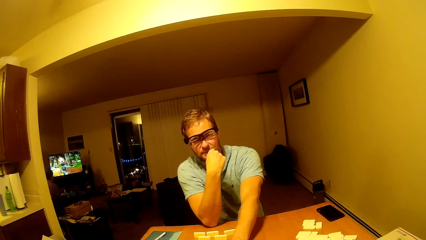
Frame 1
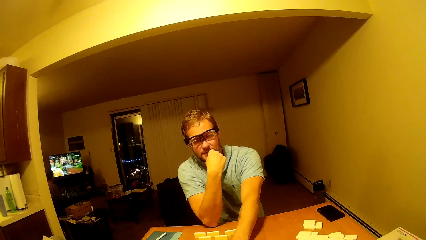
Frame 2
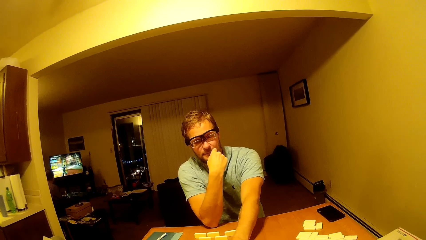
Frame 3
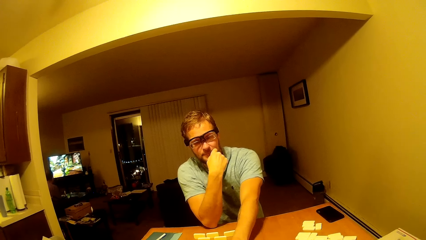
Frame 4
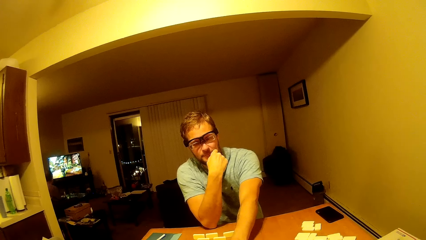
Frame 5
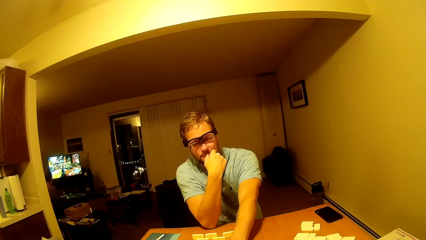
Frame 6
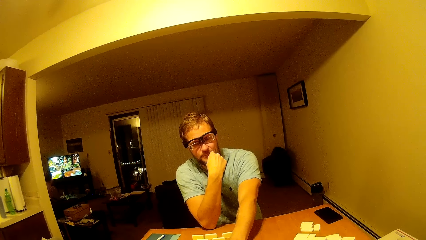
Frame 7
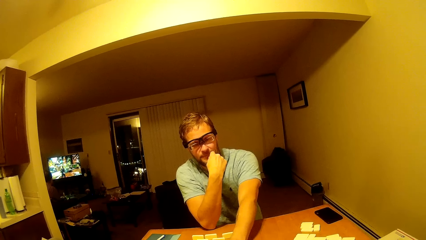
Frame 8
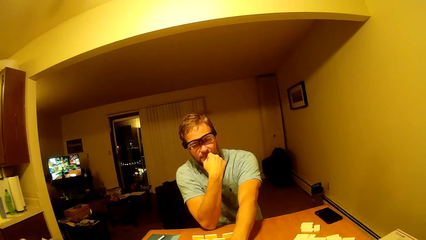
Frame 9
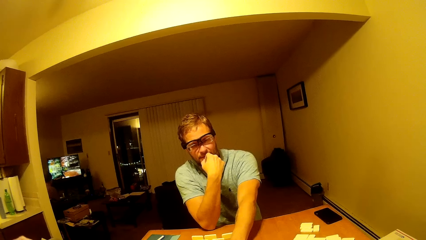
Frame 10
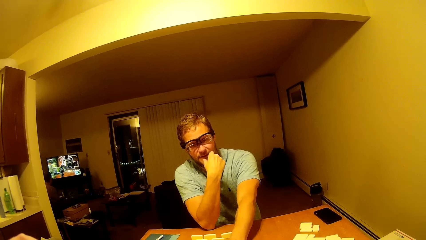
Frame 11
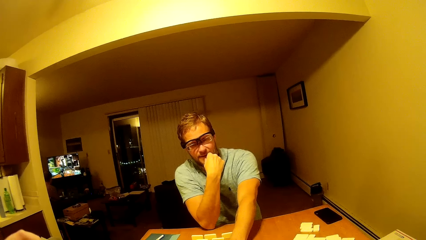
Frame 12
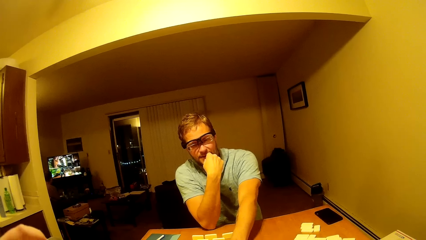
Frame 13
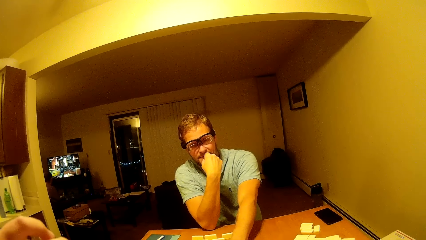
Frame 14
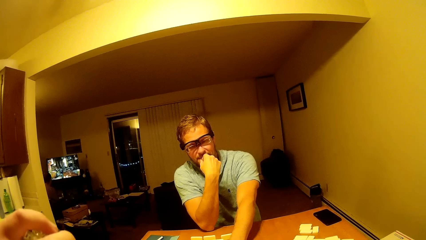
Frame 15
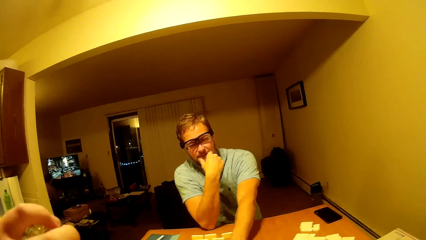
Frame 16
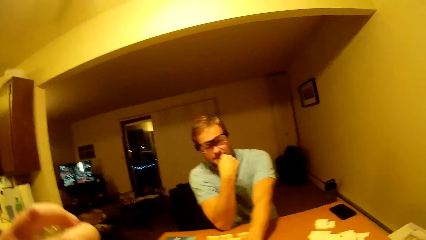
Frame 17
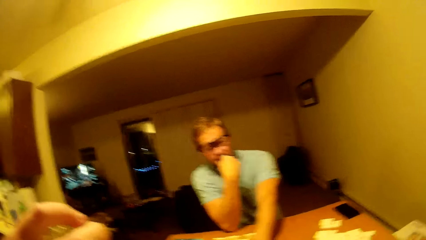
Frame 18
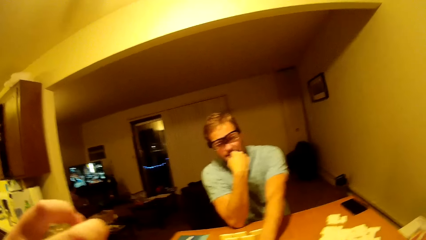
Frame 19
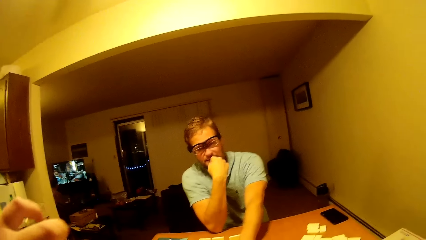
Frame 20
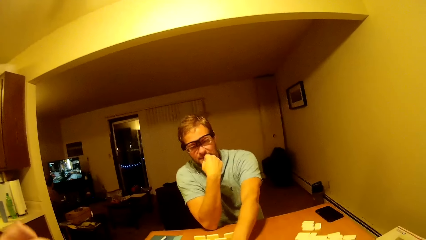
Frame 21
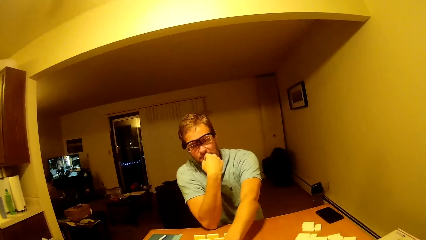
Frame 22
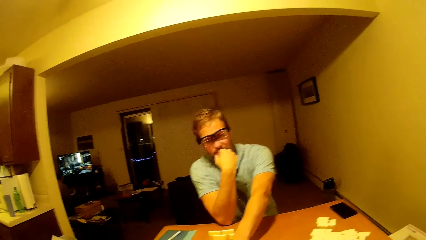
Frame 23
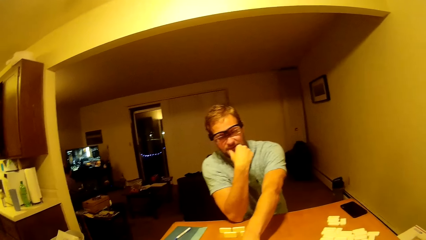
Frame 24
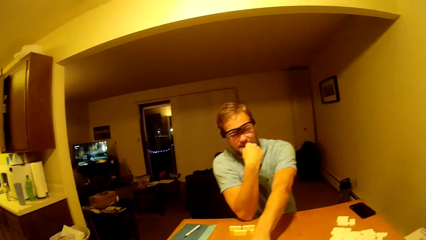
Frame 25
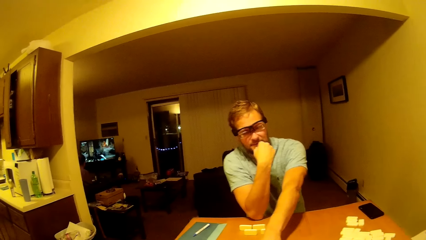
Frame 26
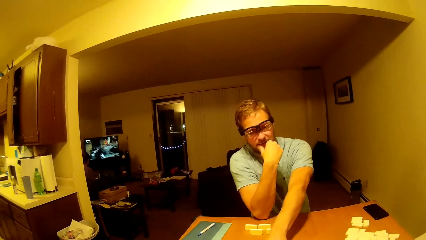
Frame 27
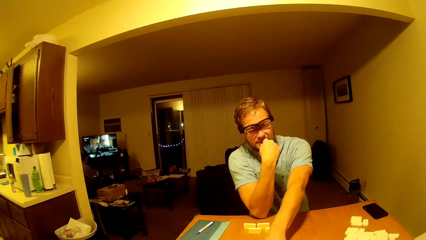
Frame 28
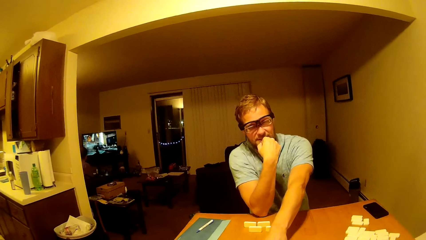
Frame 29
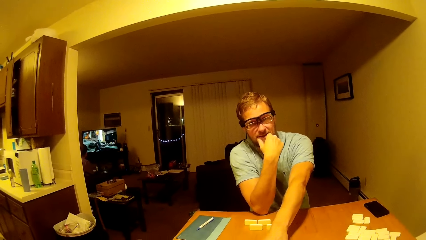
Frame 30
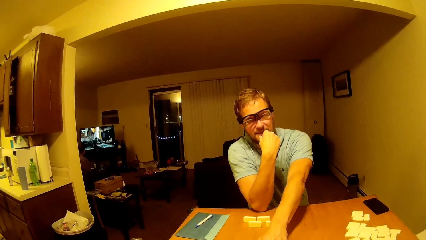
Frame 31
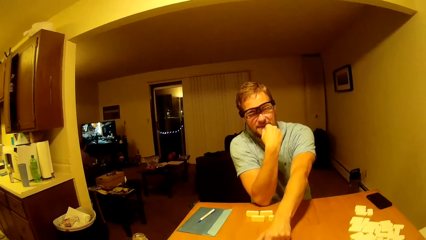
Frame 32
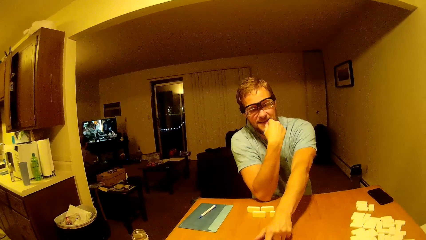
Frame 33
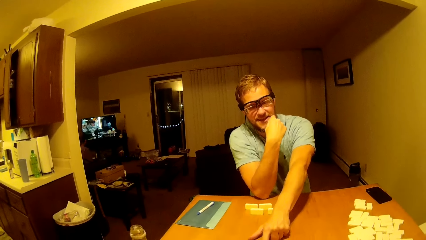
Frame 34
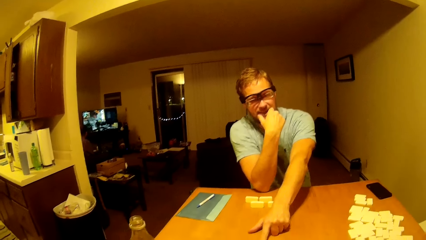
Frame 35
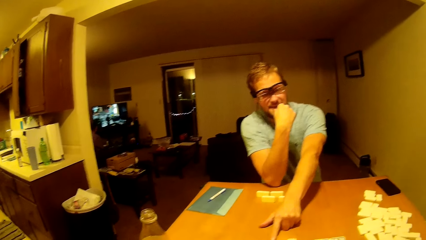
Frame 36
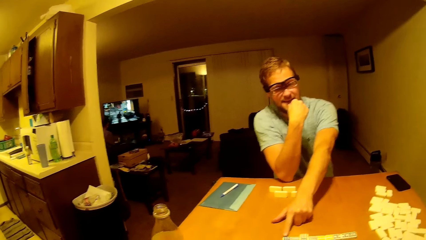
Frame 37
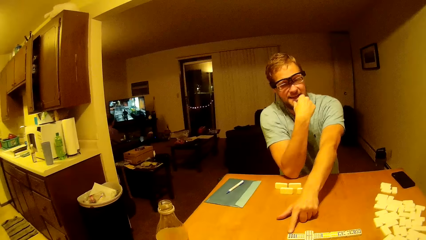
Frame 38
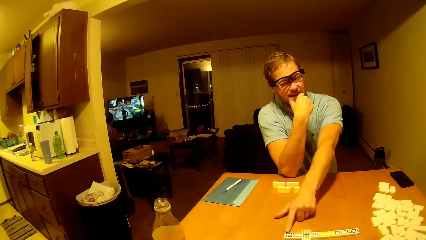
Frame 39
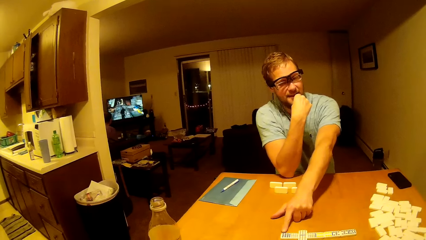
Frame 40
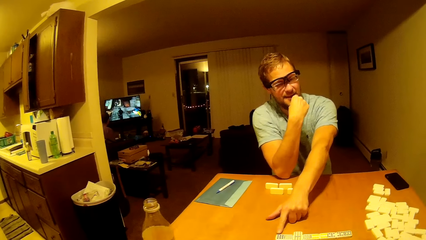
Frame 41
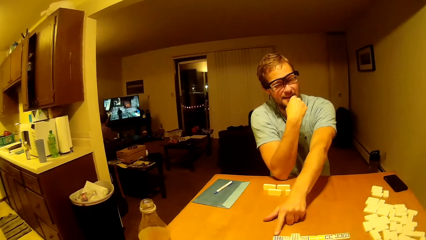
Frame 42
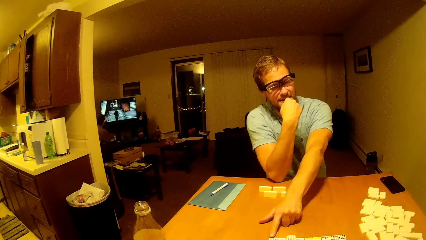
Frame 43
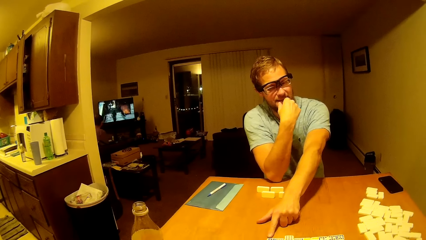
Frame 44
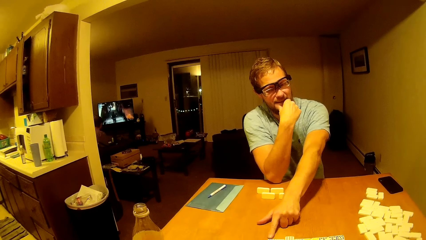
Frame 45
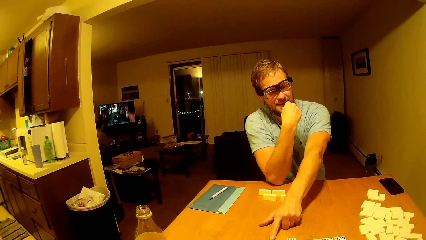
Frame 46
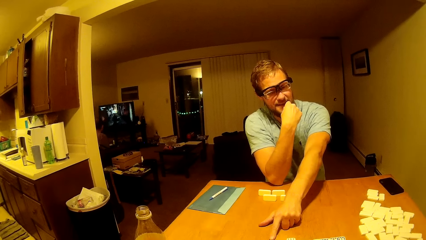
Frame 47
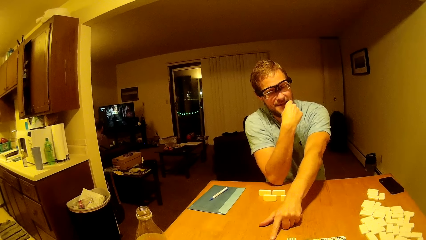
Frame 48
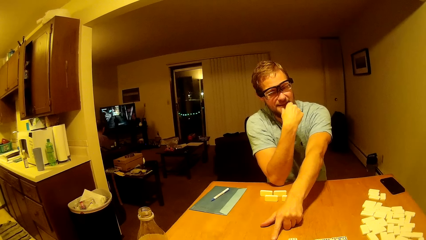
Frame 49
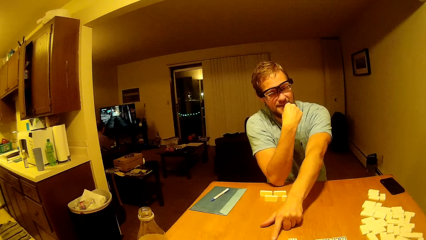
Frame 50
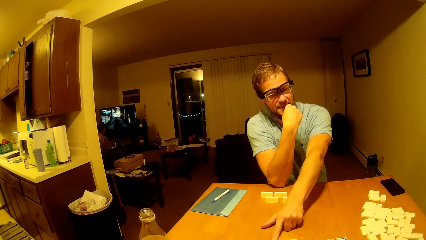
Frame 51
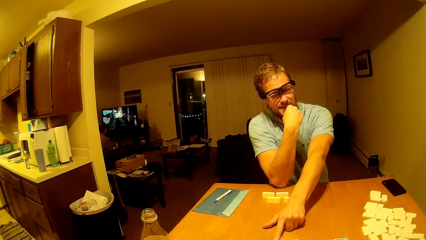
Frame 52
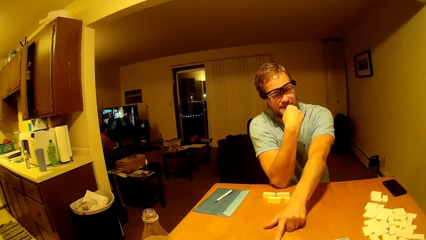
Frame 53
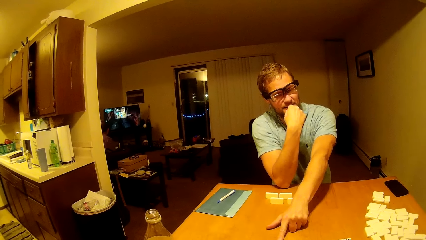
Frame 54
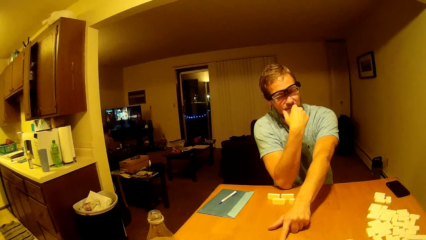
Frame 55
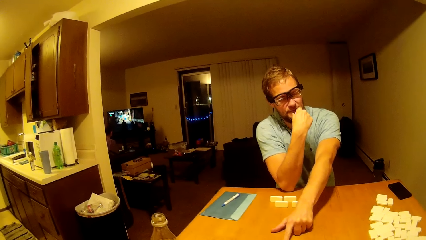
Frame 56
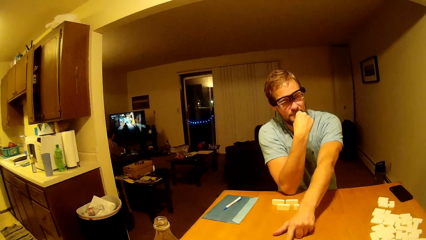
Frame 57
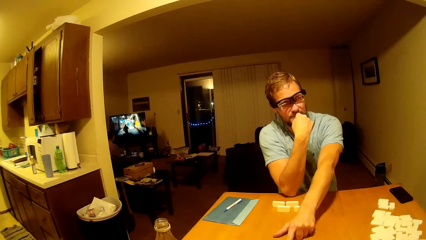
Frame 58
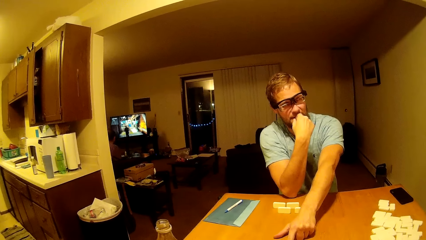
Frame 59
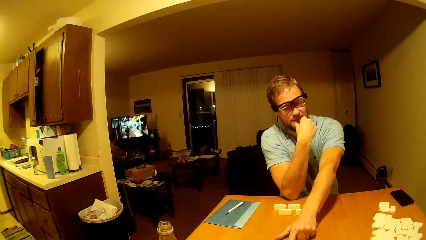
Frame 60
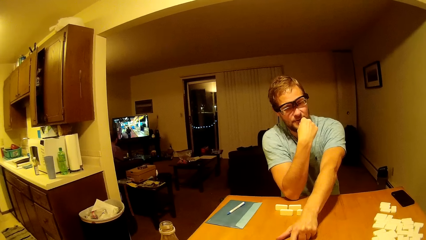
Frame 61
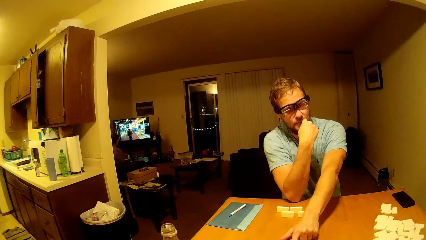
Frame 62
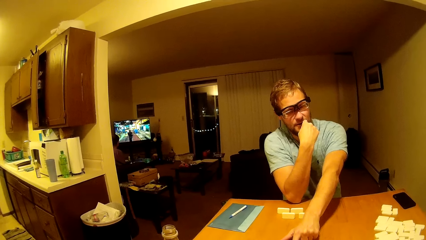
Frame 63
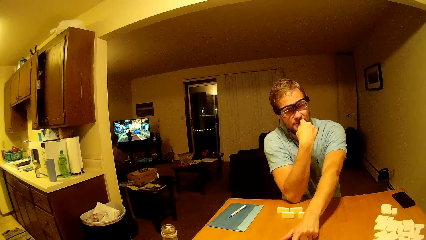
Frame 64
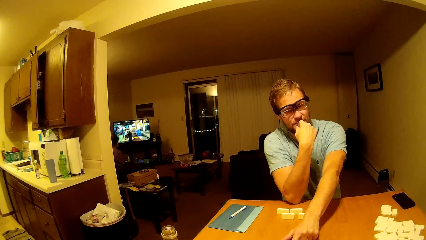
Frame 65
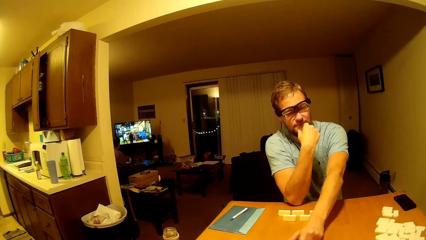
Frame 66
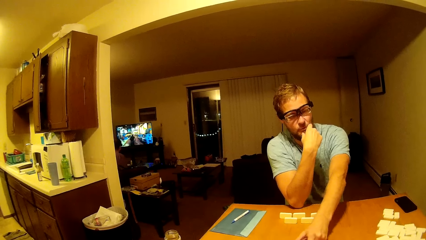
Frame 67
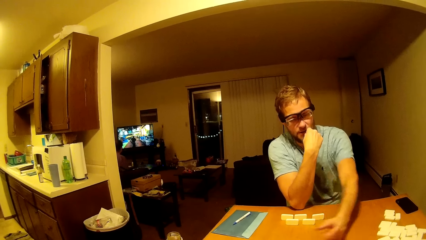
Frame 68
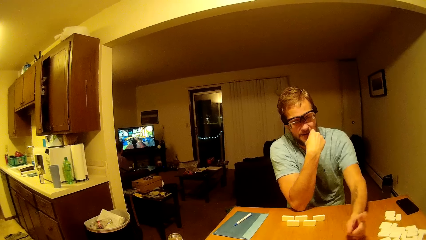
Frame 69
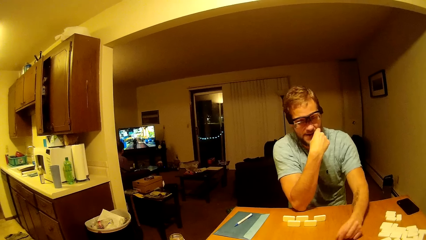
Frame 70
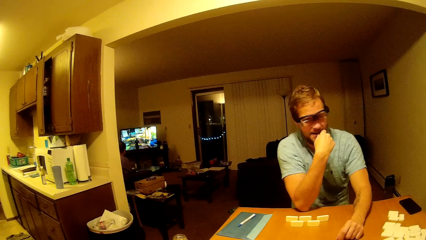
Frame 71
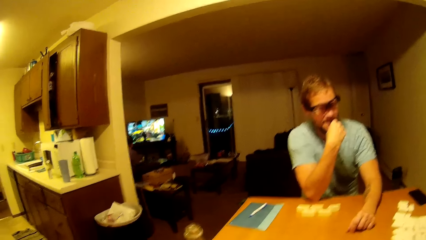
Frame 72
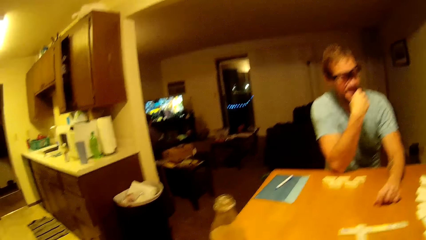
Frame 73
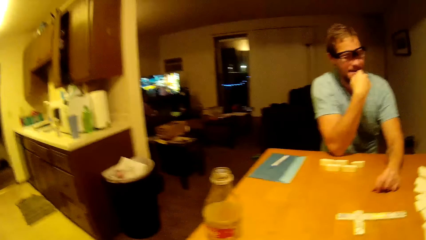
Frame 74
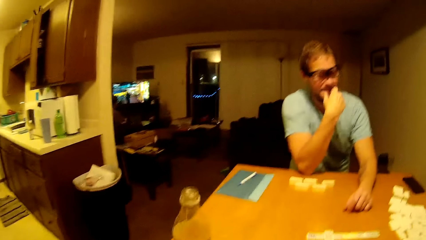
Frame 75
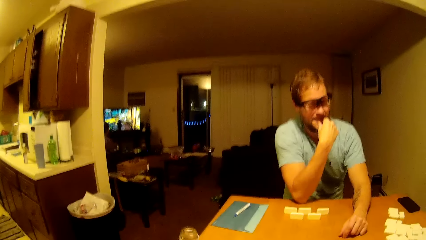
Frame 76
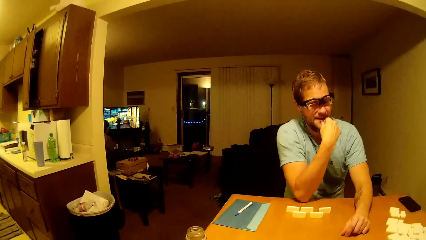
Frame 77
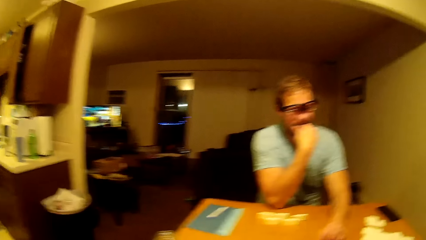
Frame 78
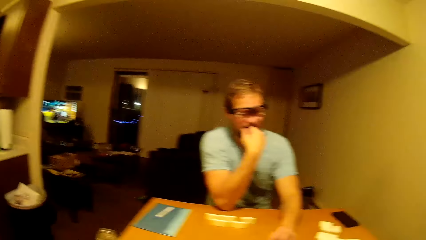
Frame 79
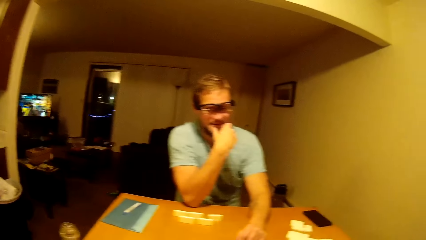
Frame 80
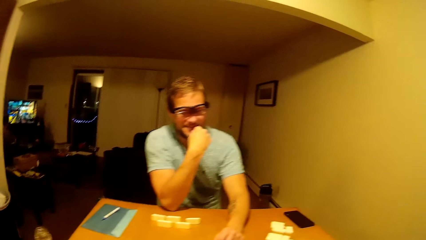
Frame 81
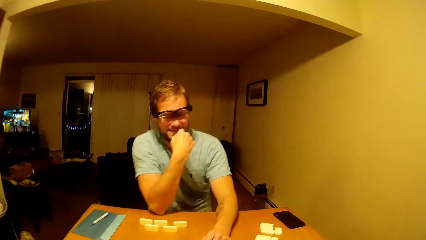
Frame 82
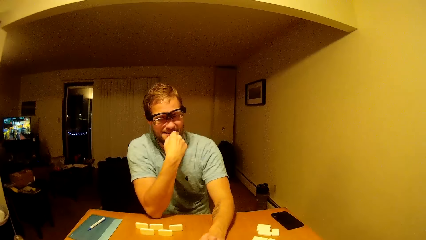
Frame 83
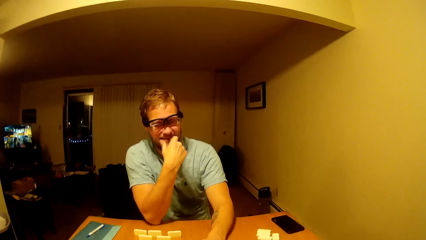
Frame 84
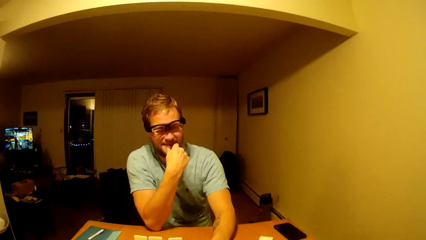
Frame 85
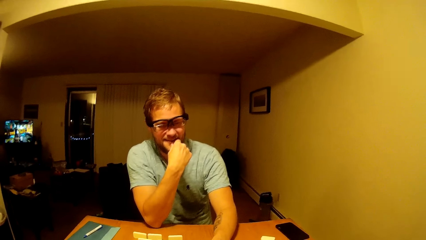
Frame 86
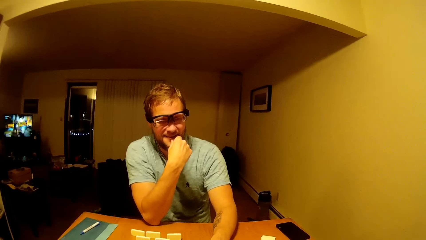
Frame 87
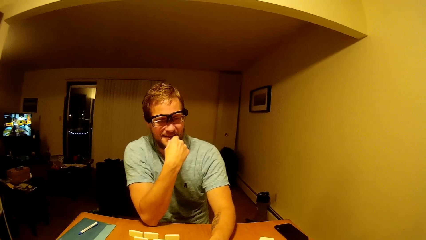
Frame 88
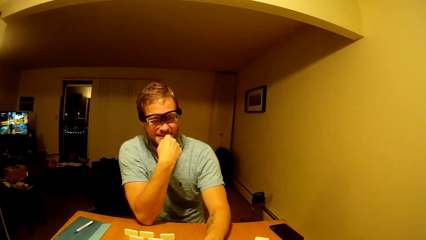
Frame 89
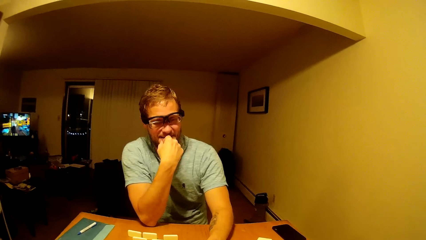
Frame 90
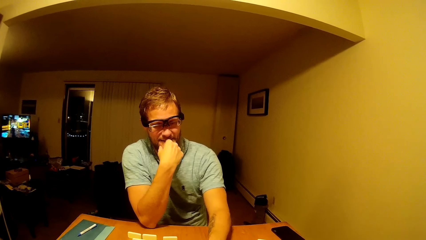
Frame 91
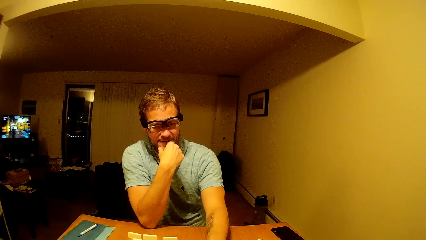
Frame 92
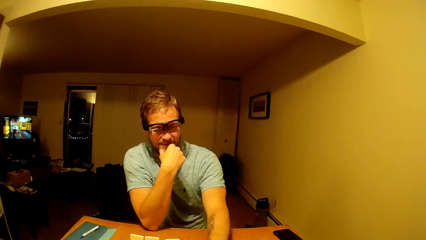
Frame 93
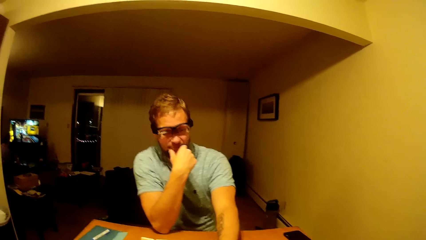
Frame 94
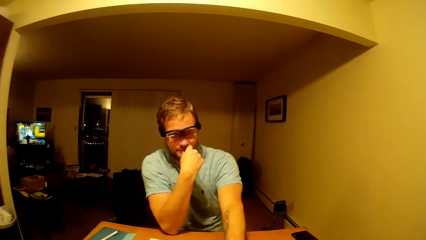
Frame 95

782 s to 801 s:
The camera wearer raises his hand. A man touches his beard. The camera wearer talks to the man.
